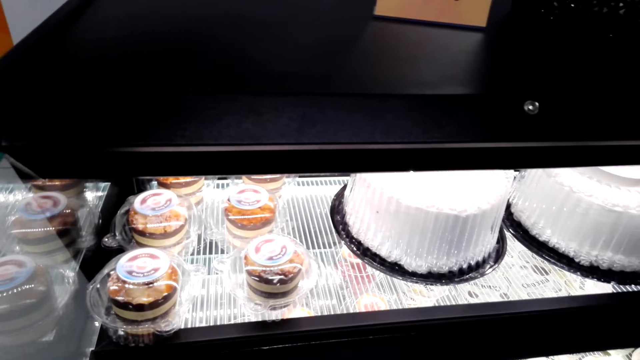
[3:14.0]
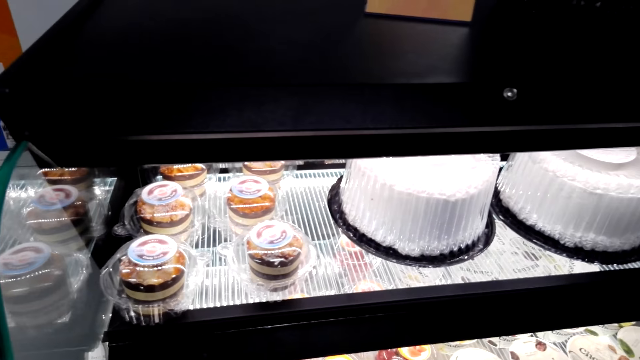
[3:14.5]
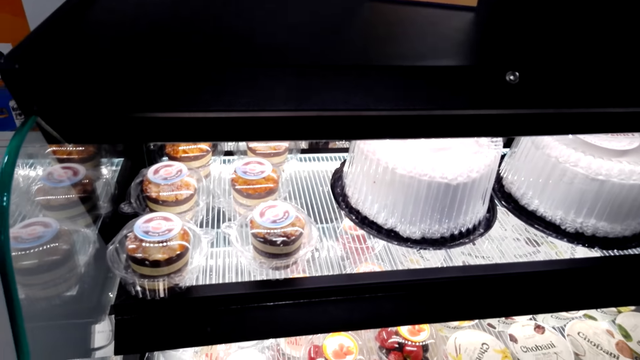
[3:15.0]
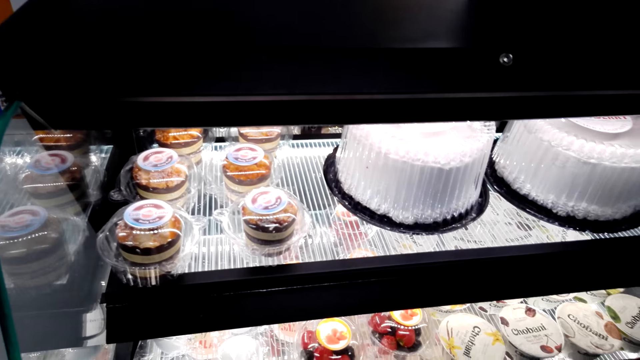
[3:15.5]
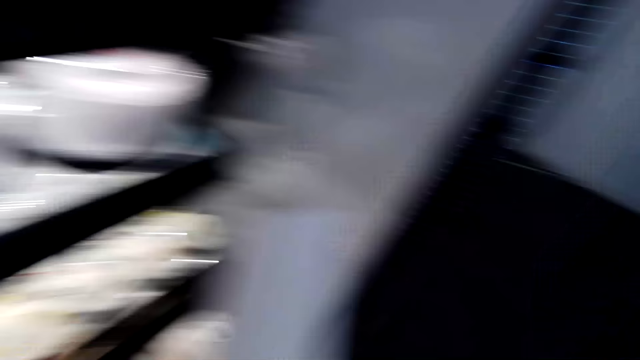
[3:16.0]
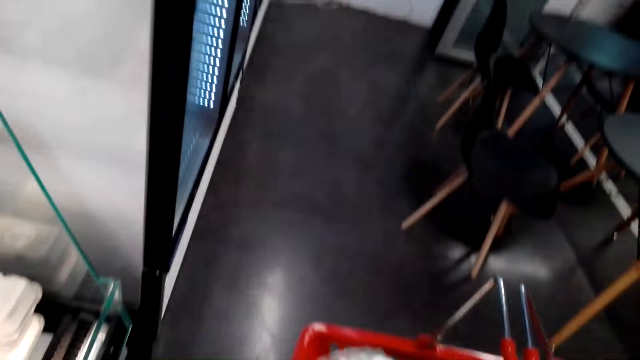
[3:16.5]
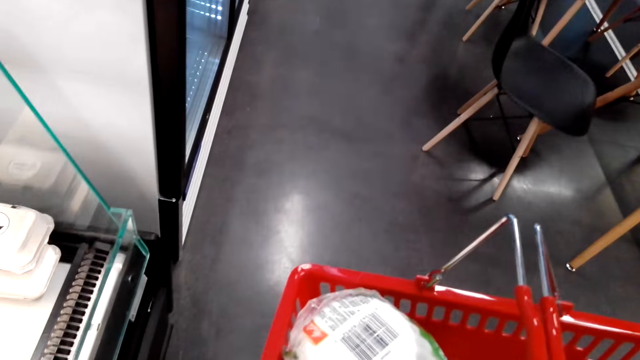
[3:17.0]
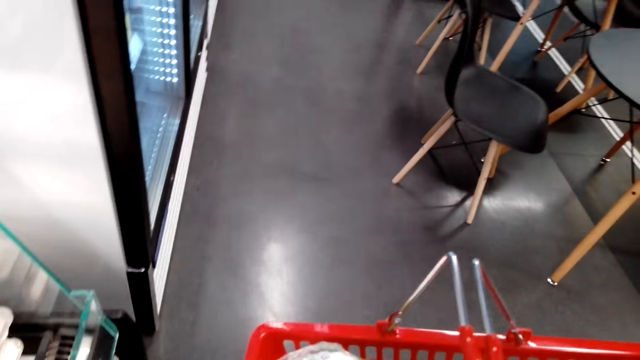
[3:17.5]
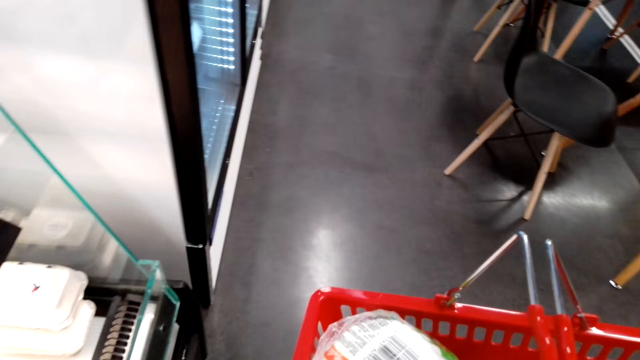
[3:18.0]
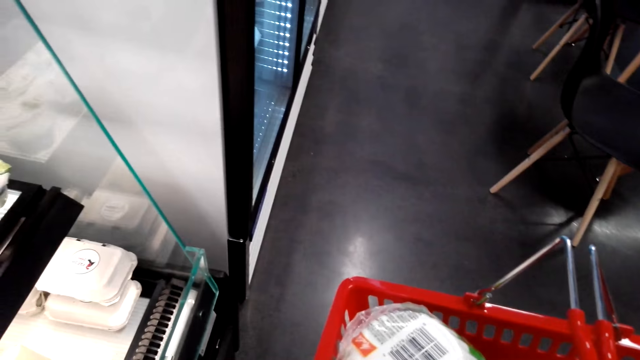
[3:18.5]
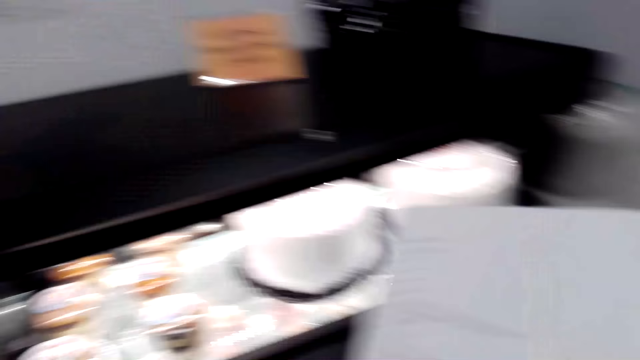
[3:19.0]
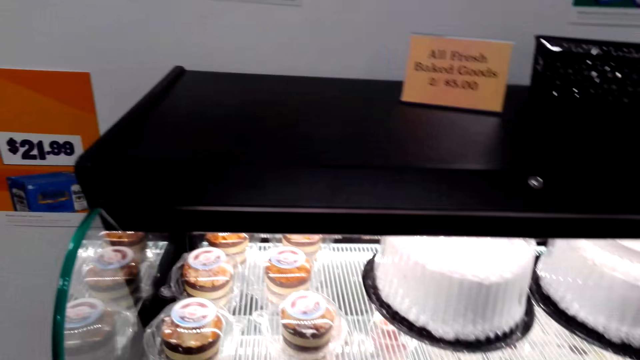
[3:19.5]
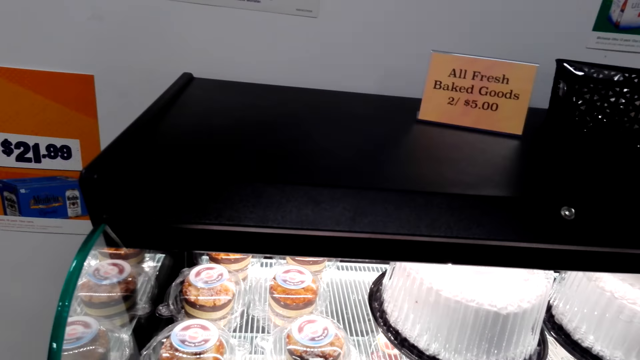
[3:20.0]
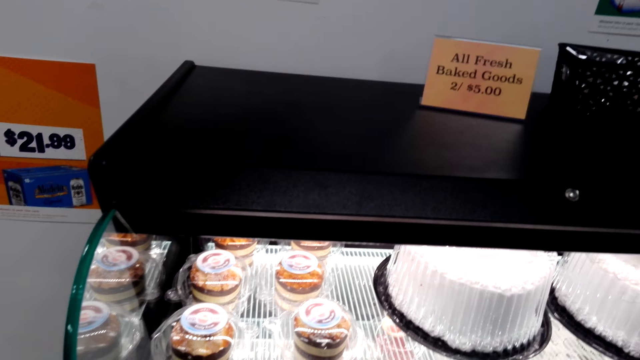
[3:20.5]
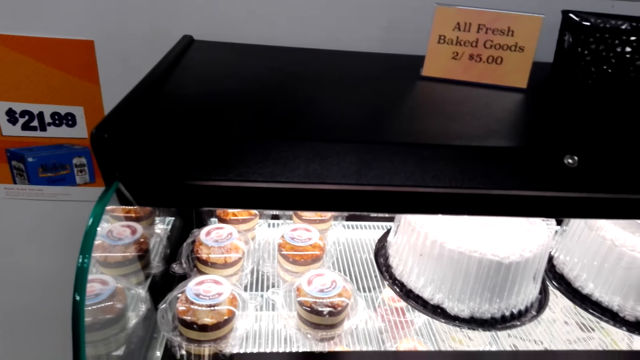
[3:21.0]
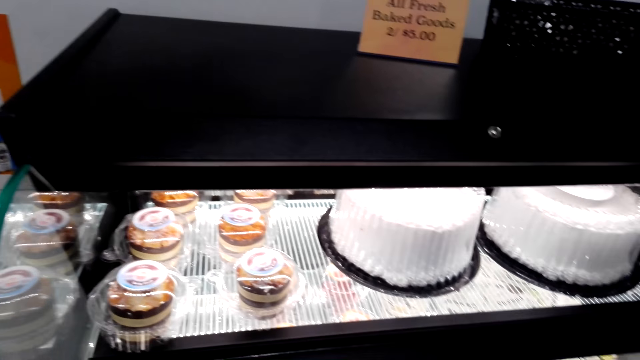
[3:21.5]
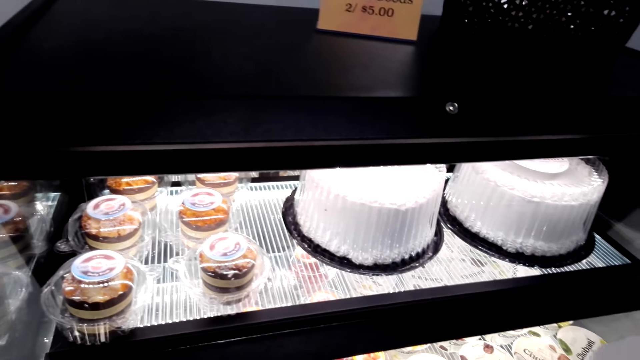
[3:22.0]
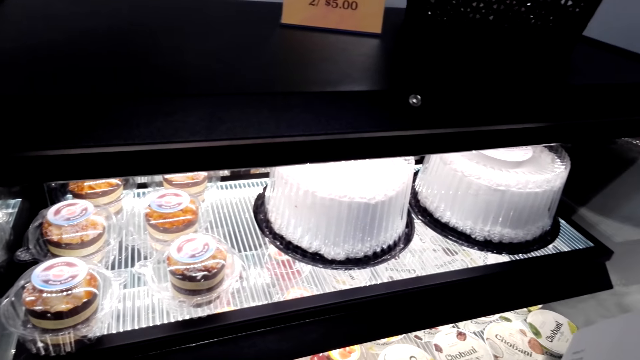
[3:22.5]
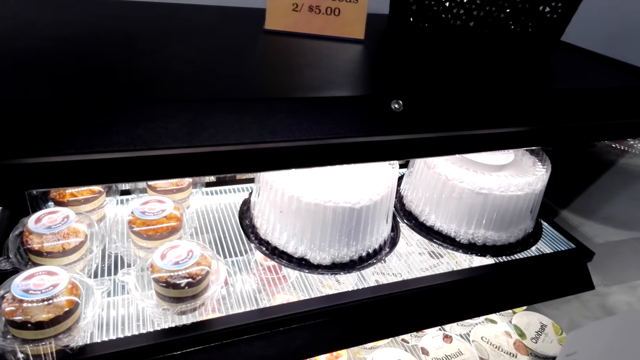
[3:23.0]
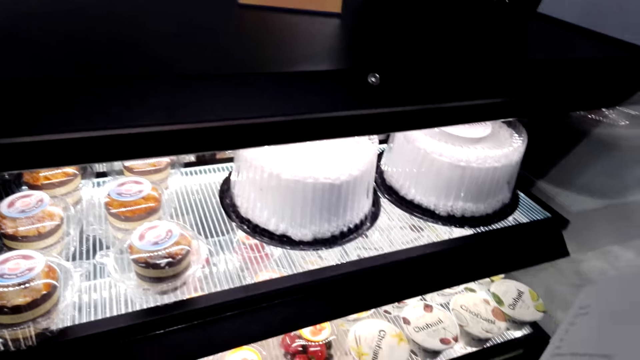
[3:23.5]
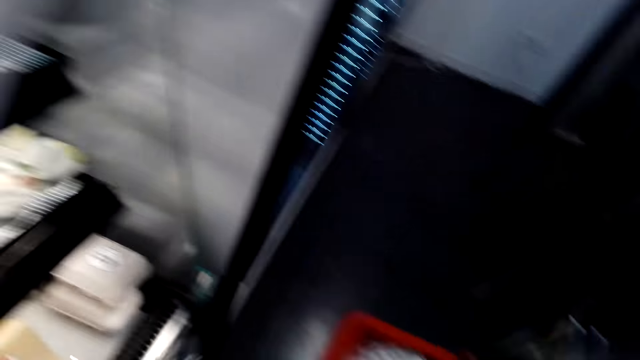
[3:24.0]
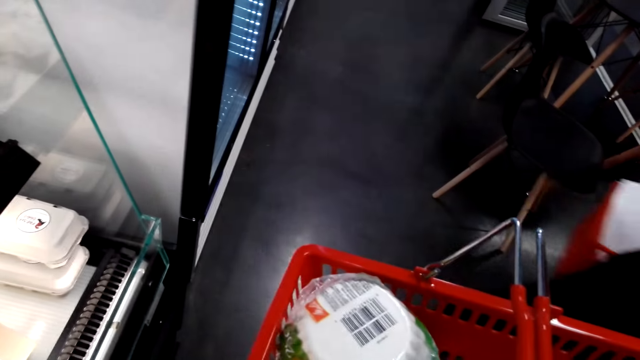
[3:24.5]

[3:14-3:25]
The camera wearer does something. They insert items in the basket.

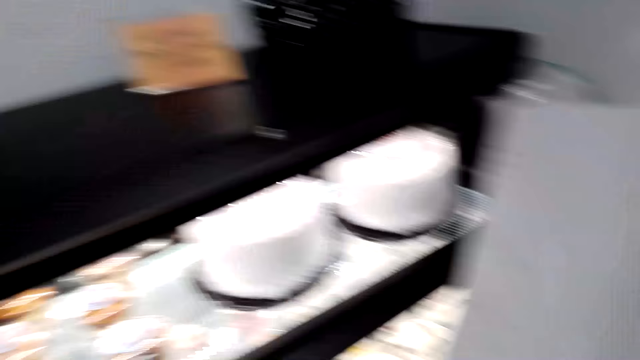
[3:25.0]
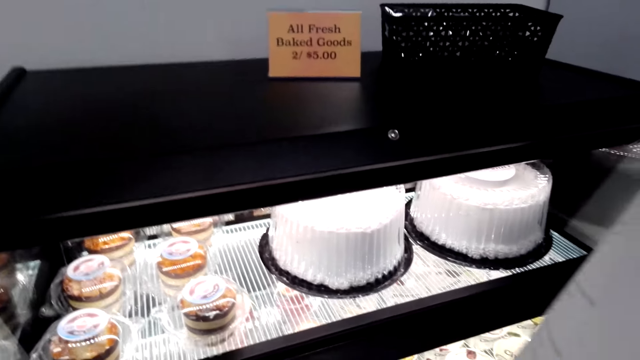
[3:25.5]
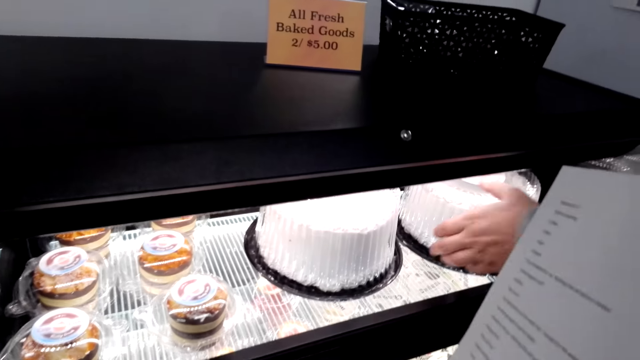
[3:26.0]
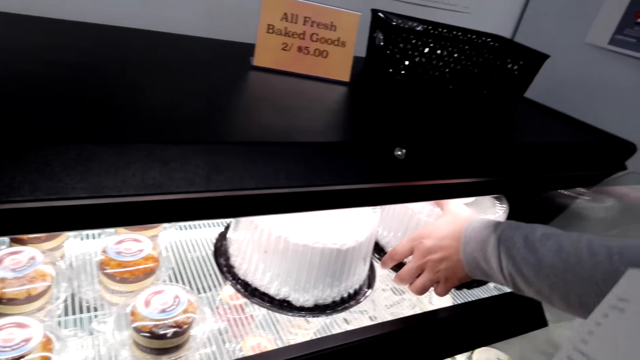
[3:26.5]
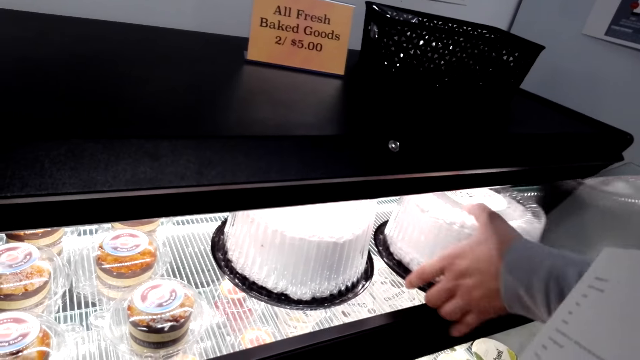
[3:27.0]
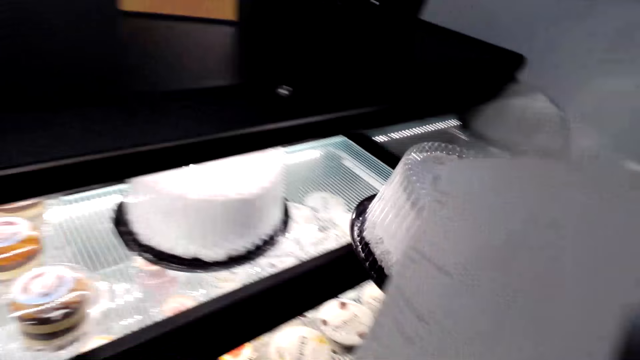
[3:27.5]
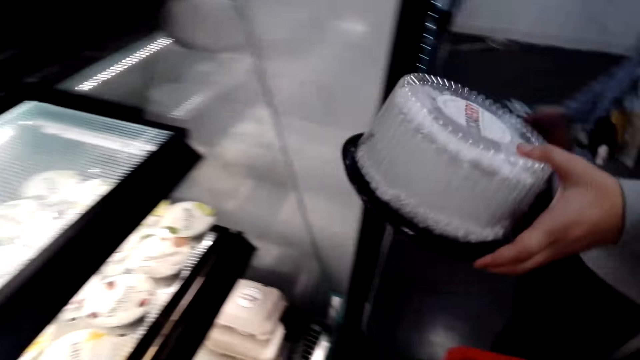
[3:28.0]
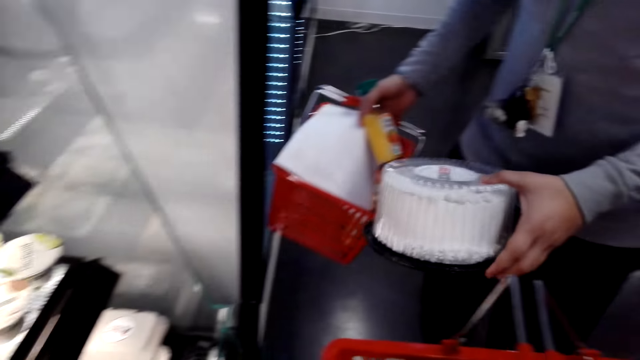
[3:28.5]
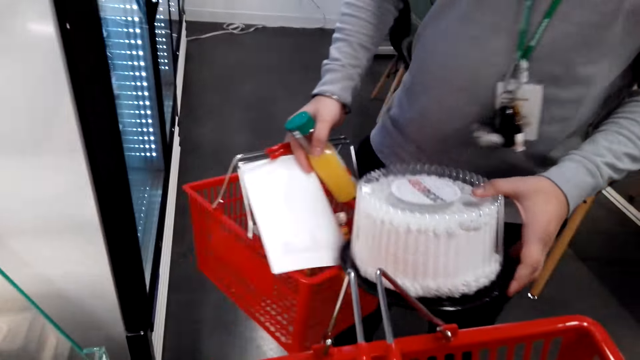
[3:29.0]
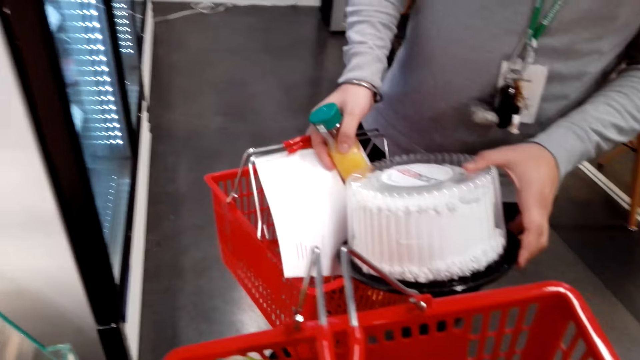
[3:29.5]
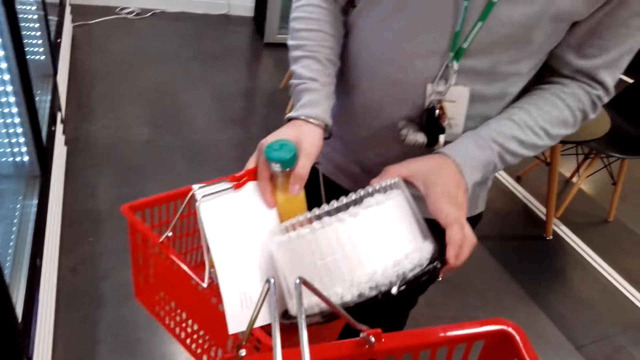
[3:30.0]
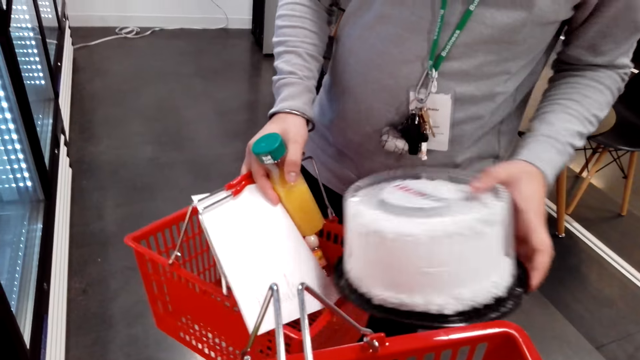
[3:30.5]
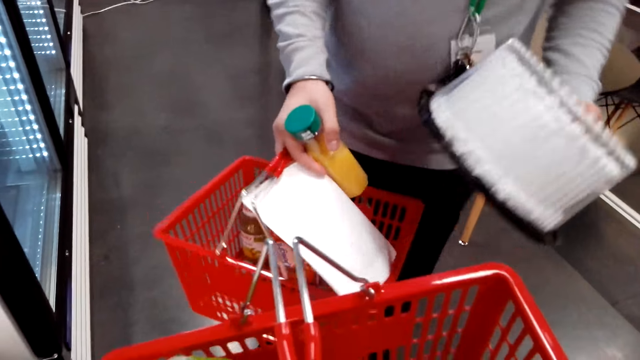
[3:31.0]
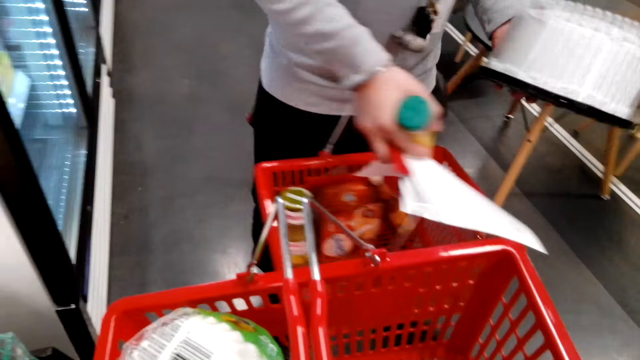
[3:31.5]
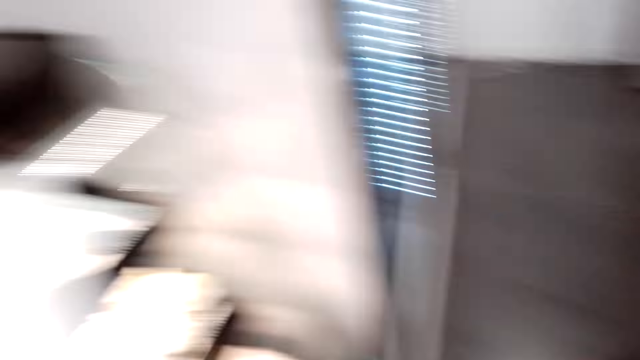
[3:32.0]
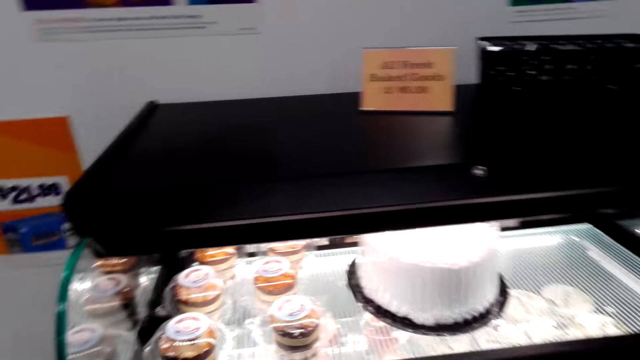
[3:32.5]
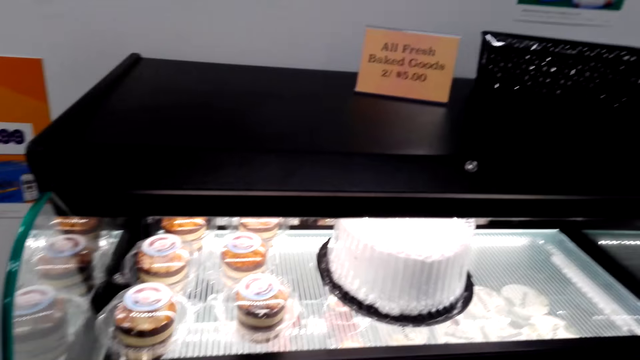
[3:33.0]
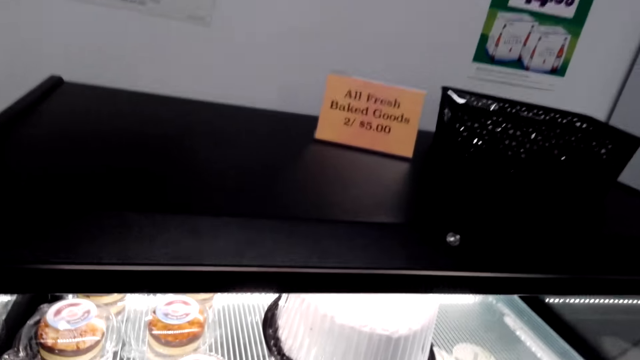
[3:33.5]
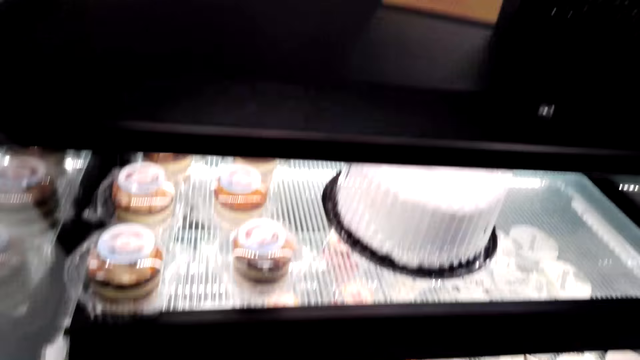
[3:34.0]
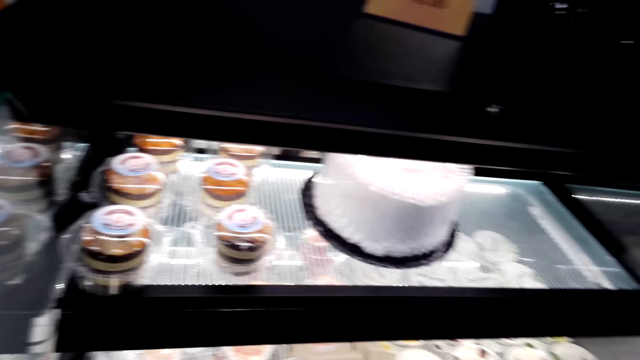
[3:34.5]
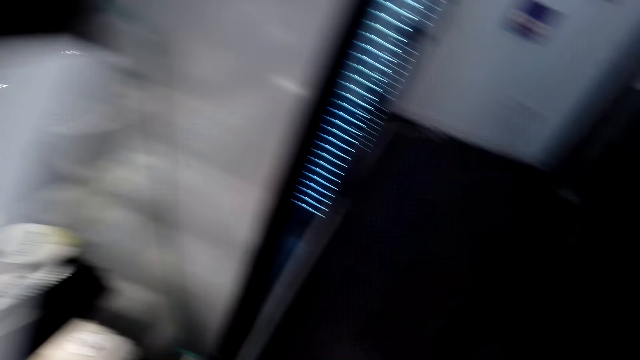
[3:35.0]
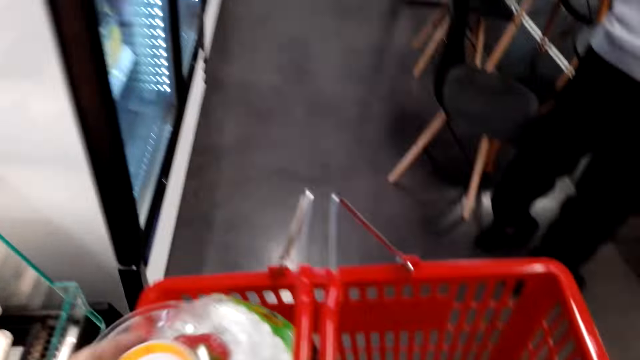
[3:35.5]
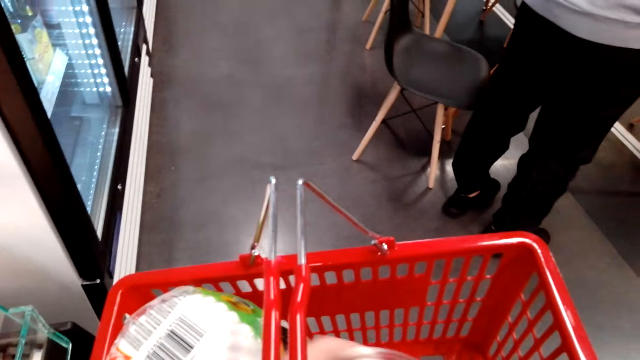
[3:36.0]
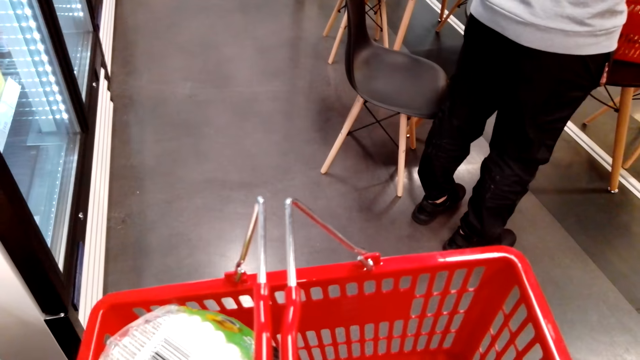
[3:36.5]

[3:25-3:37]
A person collects a cake. The camera wearer takes a cake.
